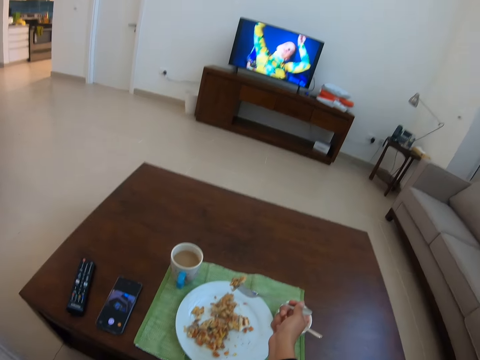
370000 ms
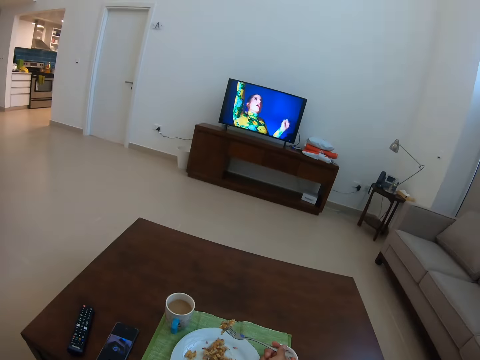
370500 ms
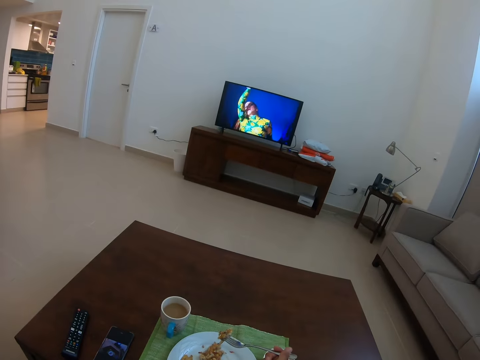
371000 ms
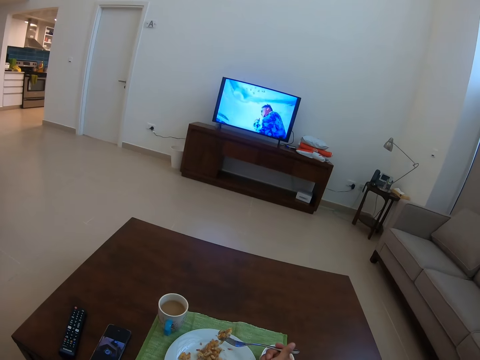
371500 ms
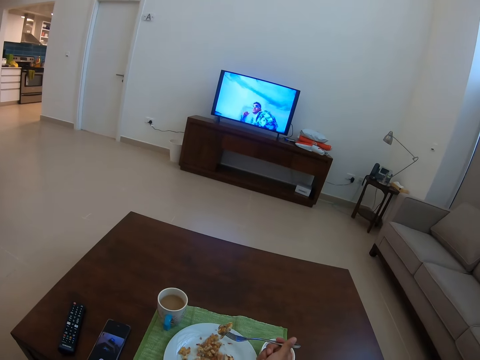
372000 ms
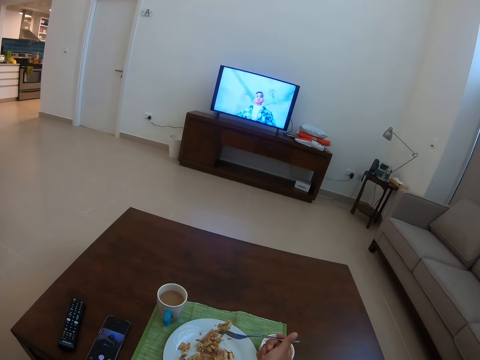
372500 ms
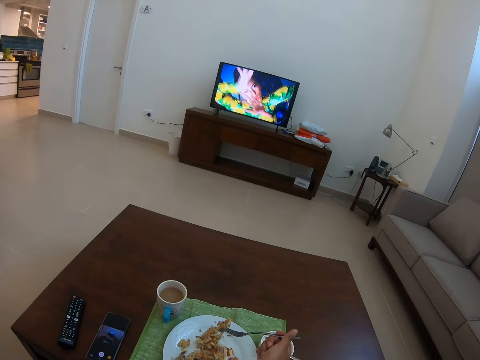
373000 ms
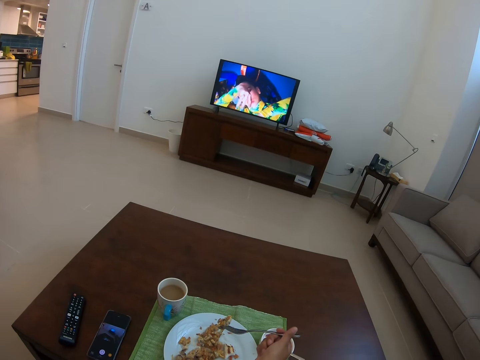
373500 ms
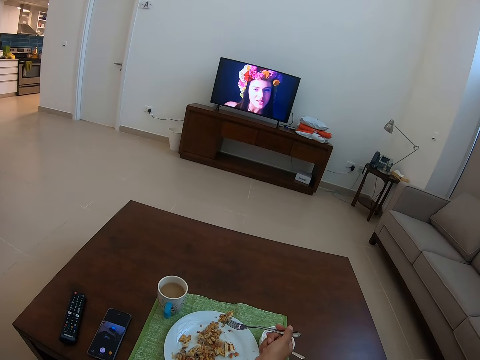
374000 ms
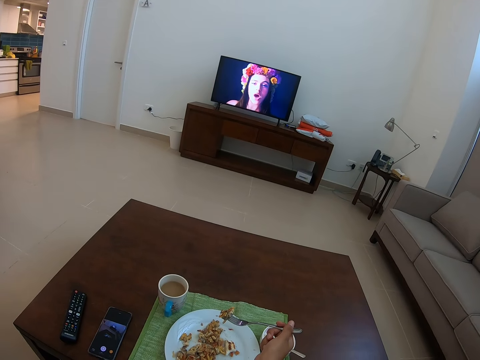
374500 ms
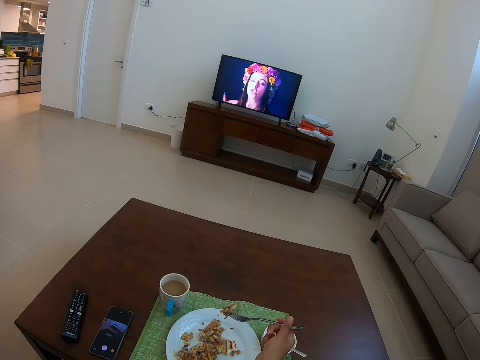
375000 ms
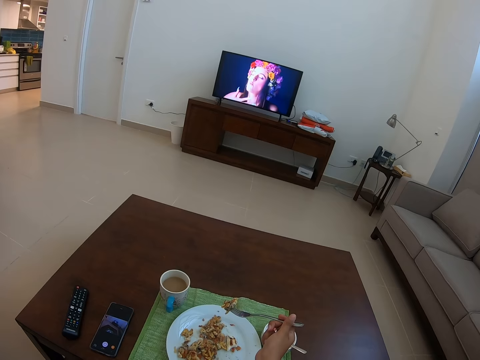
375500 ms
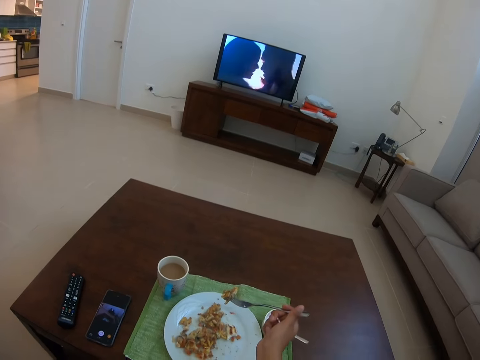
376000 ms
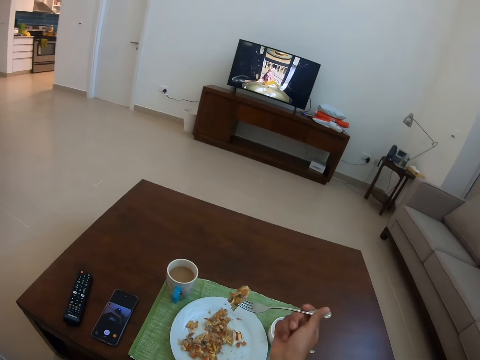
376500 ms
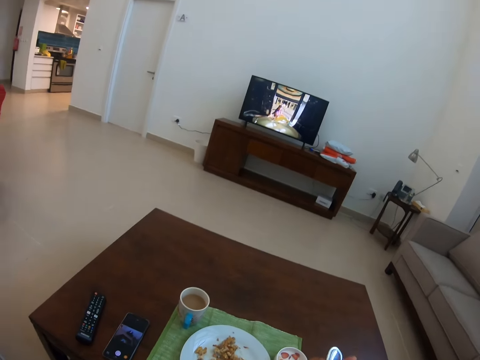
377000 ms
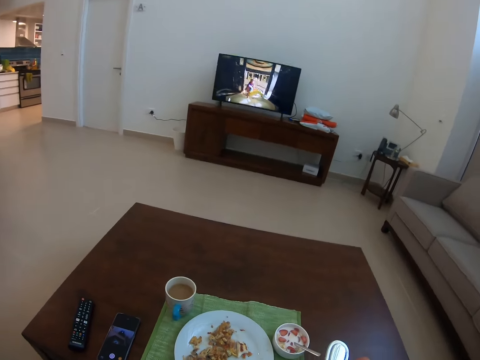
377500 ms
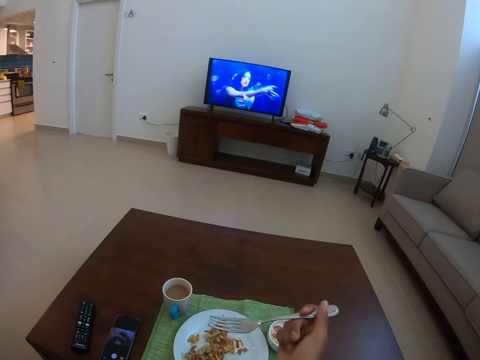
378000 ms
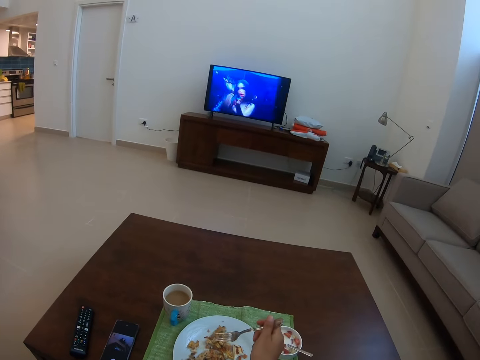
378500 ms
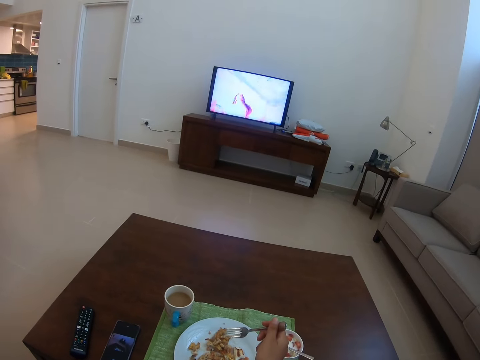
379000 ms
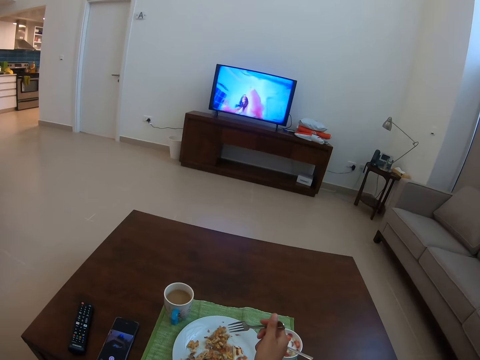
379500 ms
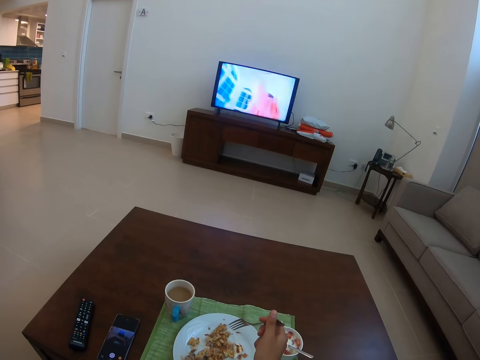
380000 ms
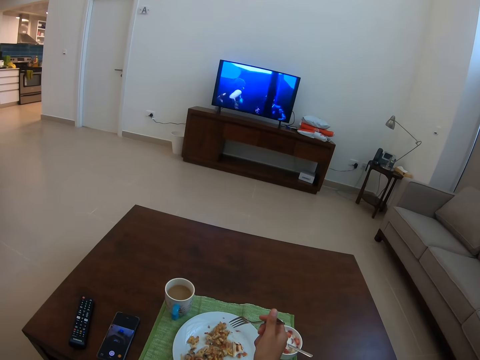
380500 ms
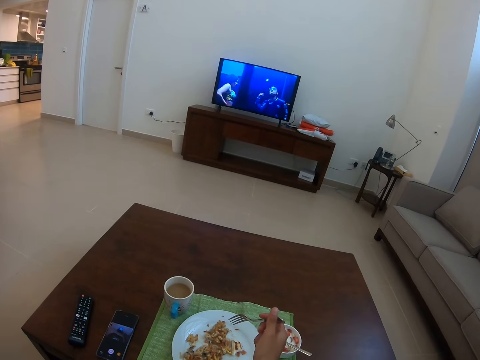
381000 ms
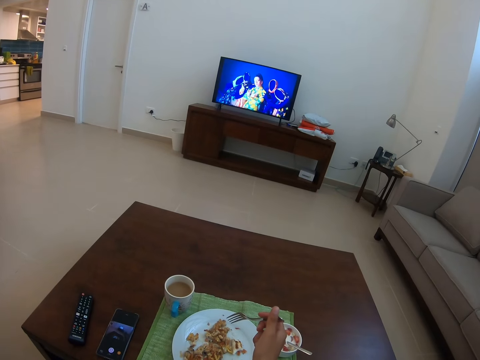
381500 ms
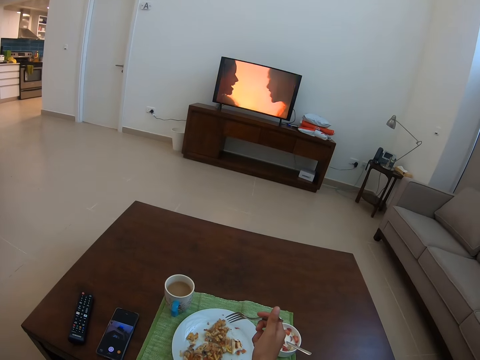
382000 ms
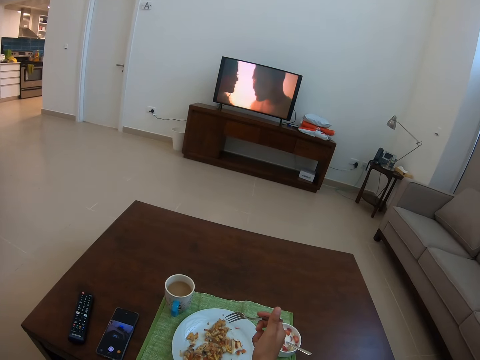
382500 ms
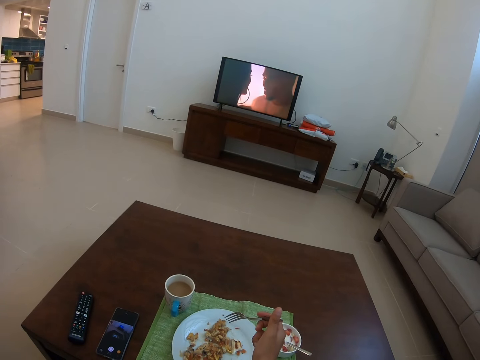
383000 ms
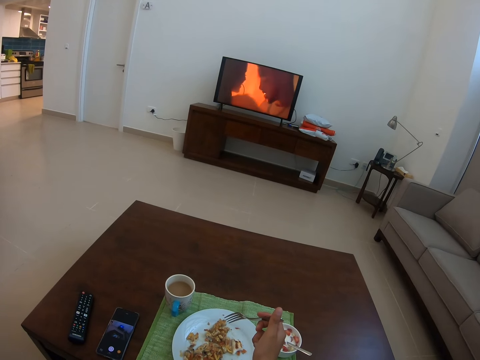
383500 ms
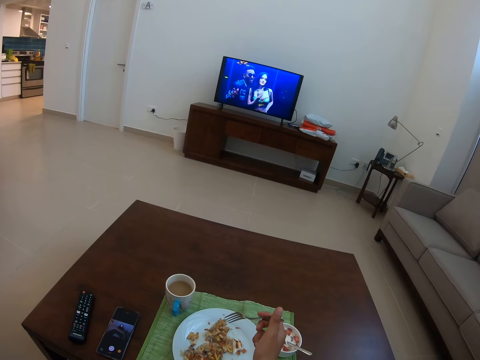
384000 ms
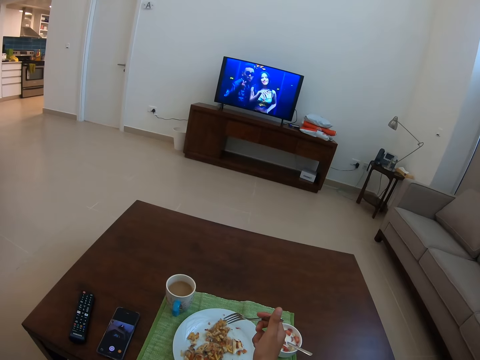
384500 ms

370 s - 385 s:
The camera wearer eats food. They pick the food from the plate.

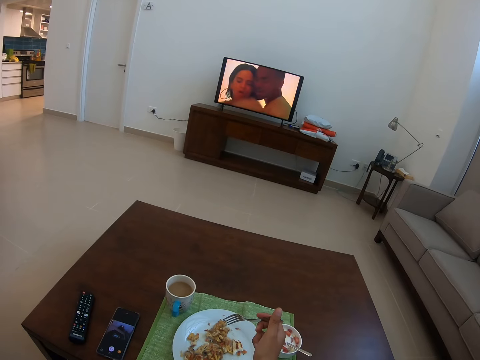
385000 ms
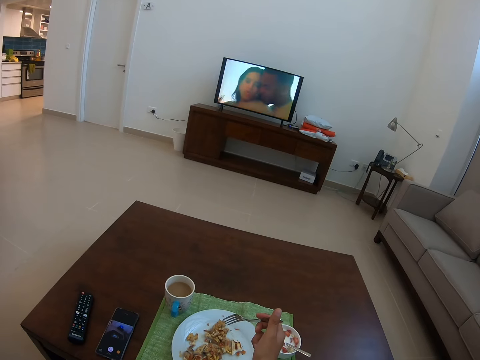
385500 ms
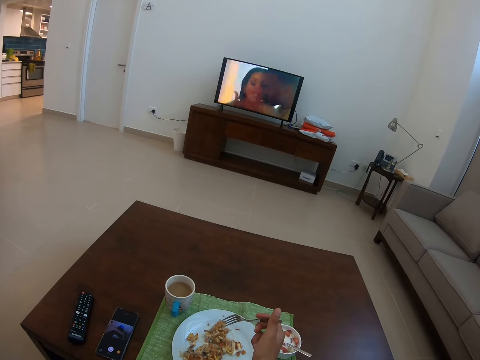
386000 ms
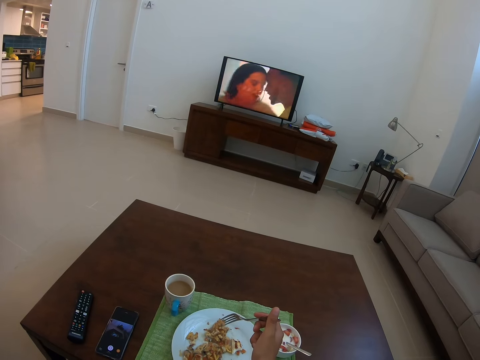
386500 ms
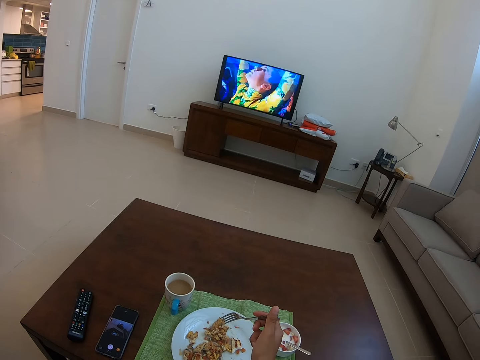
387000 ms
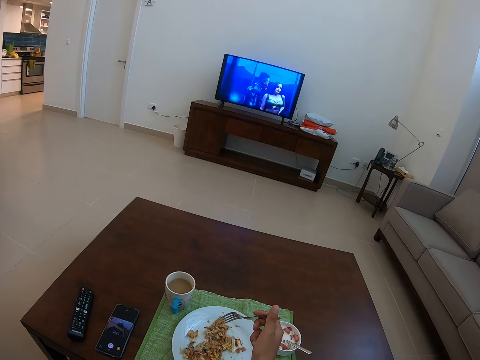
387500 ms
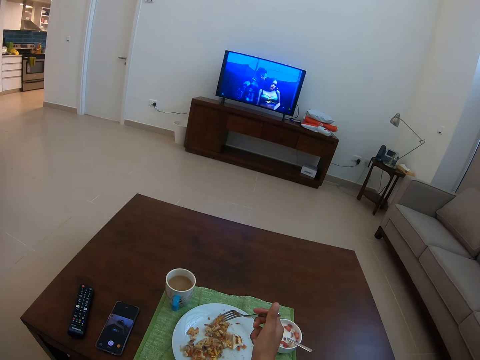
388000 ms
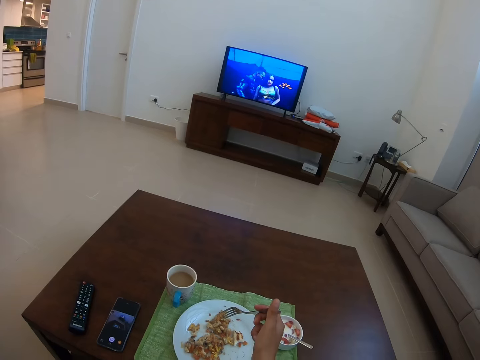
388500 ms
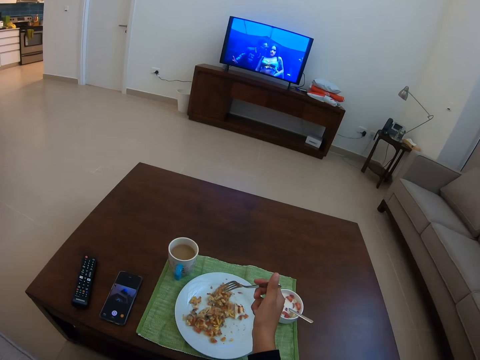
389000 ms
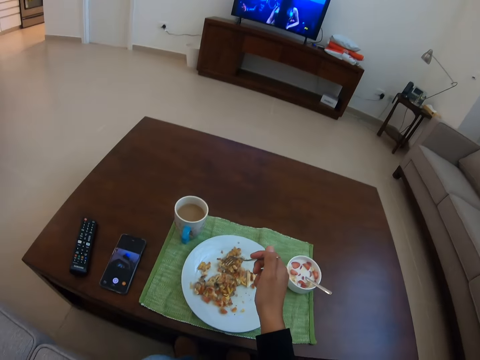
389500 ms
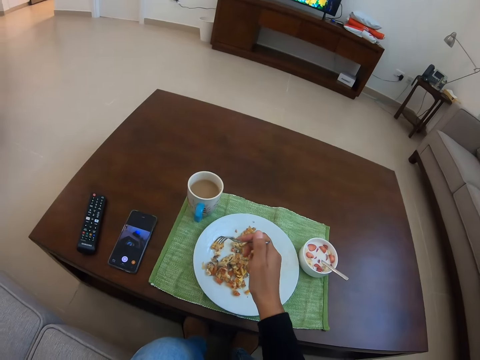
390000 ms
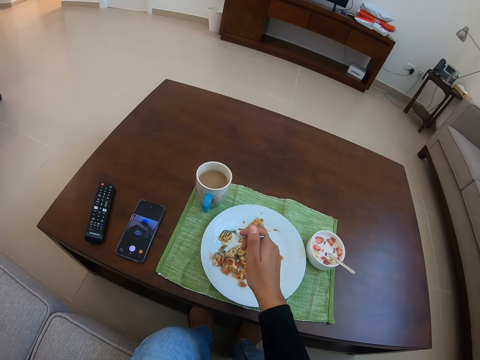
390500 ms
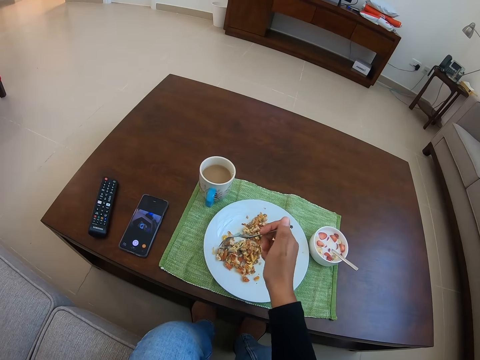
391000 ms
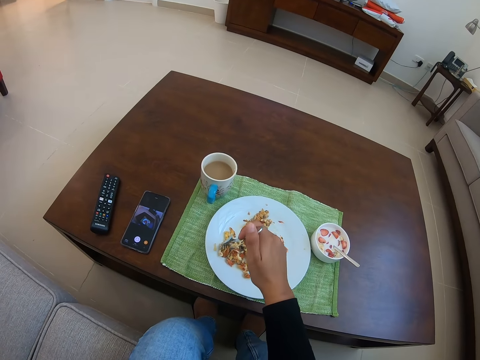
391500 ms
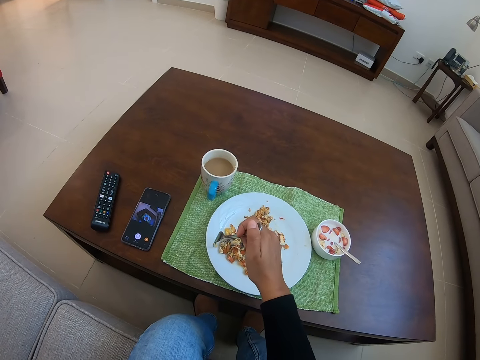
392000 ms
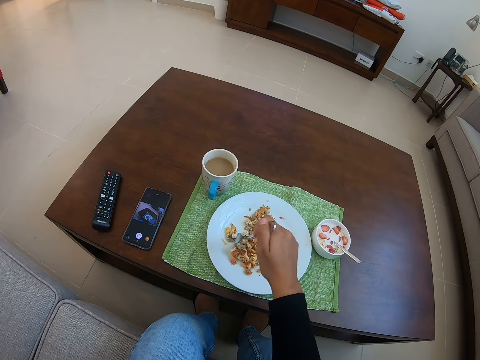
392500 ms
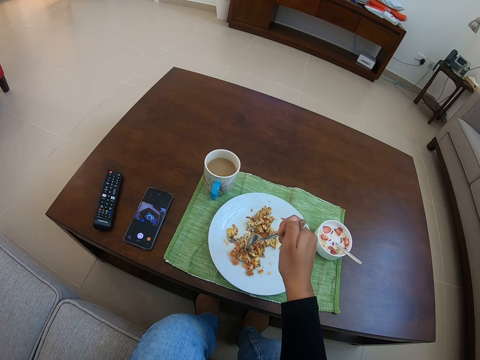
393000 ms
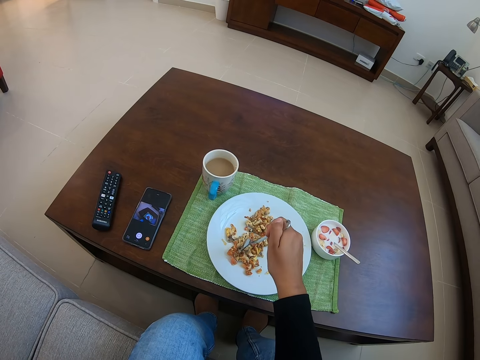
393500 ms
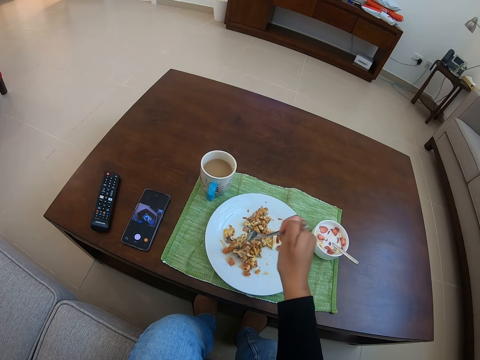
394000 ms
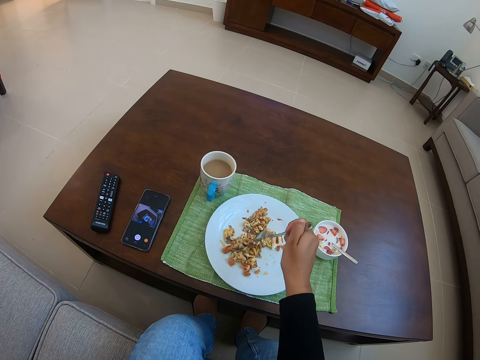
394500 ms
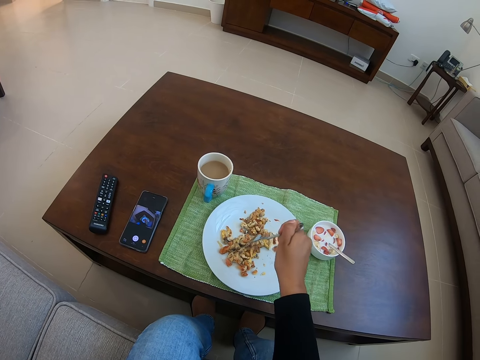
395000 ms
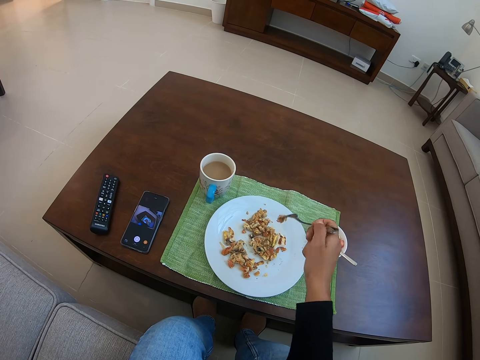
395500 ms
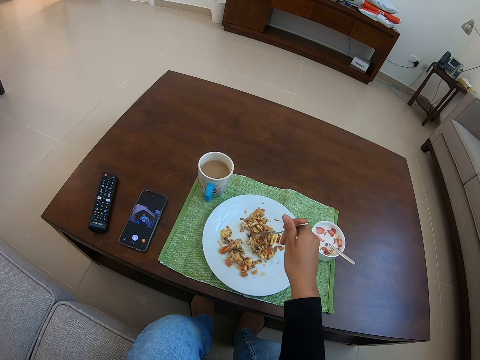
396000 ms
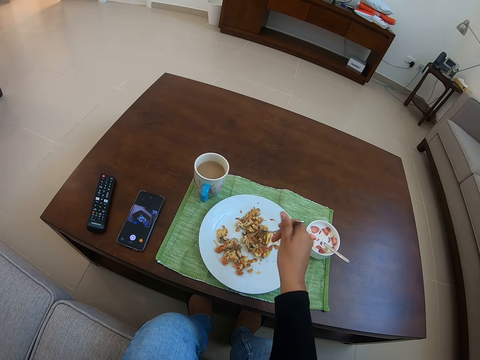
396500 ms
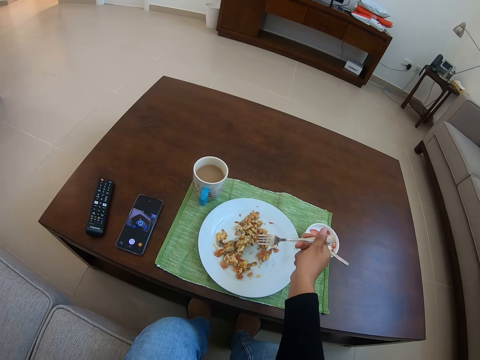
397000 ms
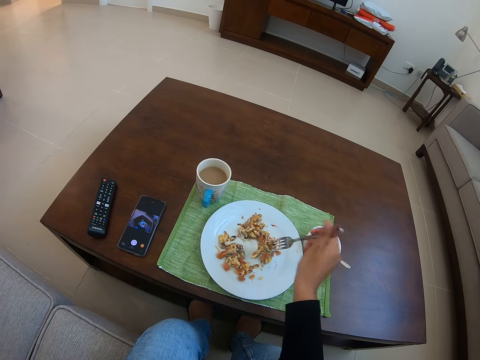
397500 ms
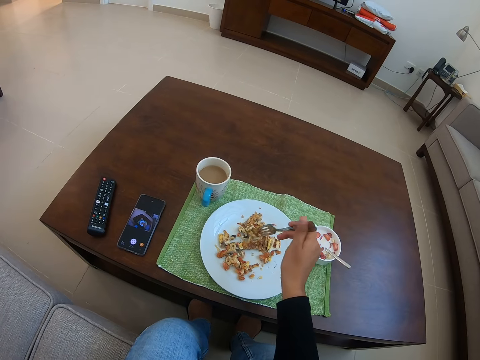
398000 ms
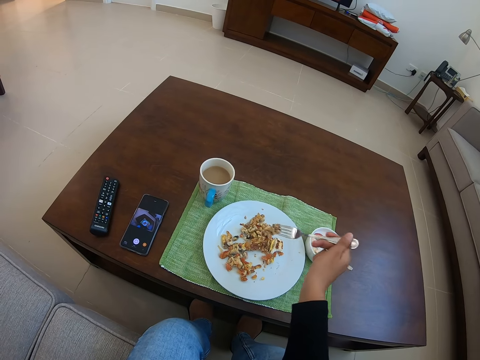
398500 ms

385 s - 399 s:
The camera wearer picks something with a fork.
